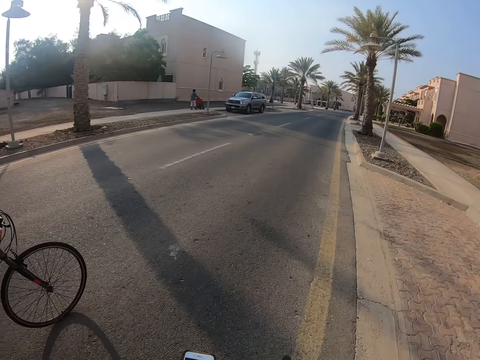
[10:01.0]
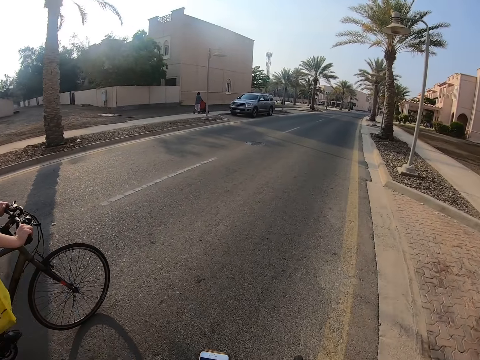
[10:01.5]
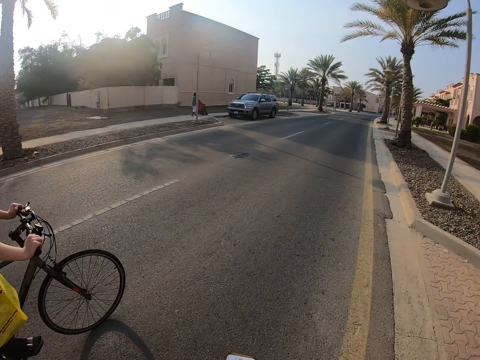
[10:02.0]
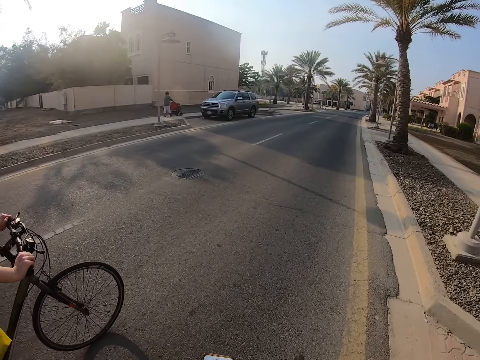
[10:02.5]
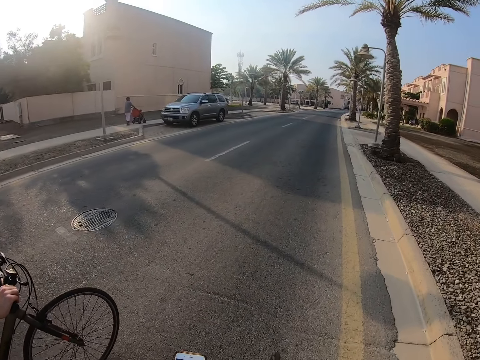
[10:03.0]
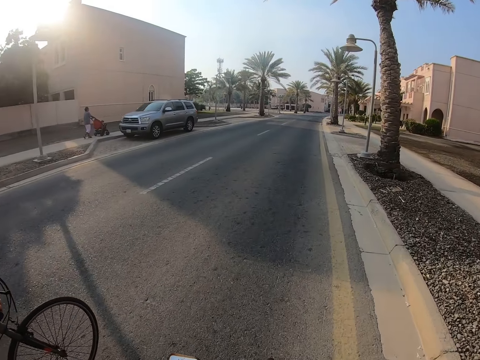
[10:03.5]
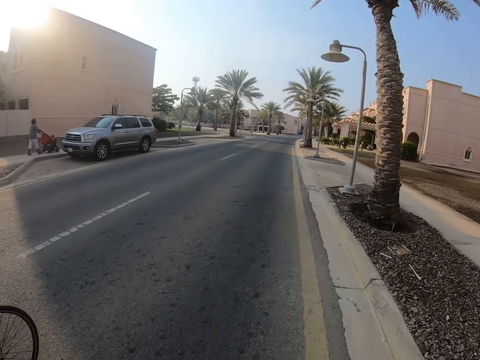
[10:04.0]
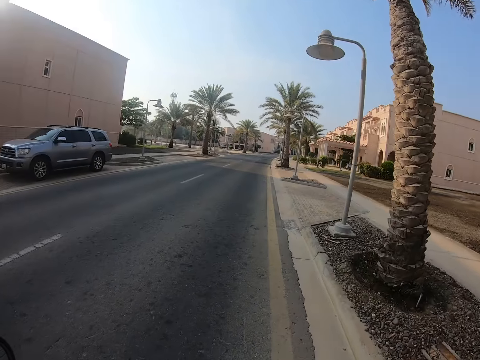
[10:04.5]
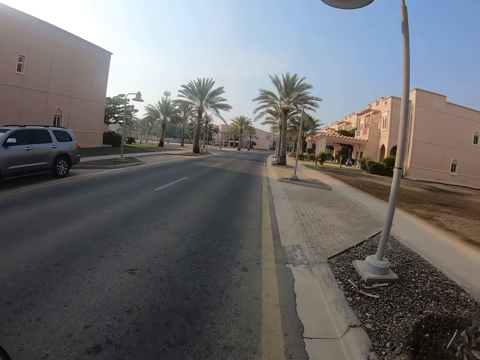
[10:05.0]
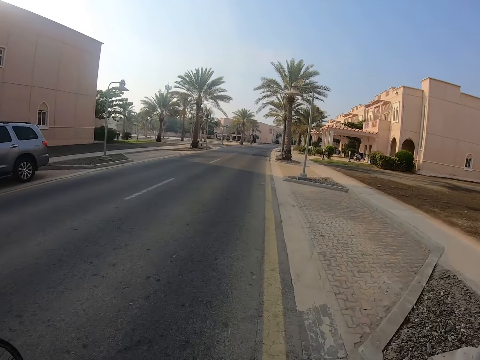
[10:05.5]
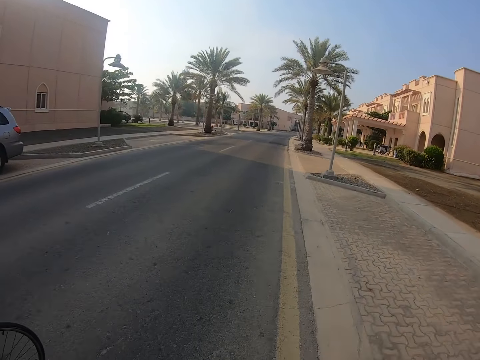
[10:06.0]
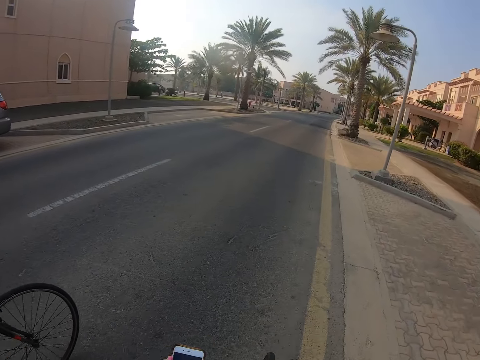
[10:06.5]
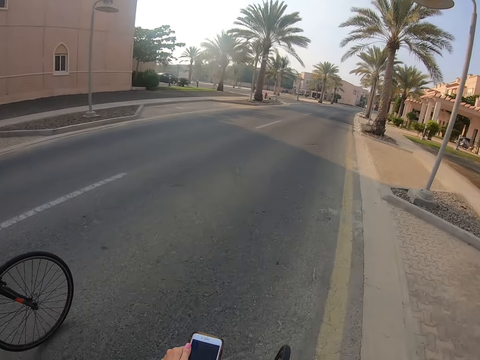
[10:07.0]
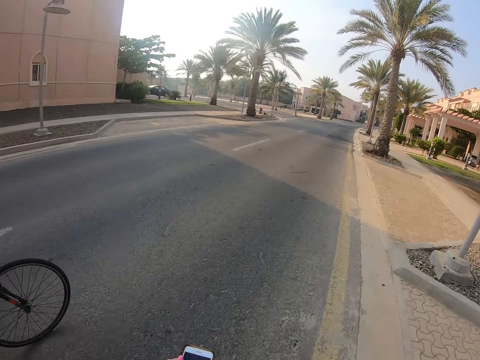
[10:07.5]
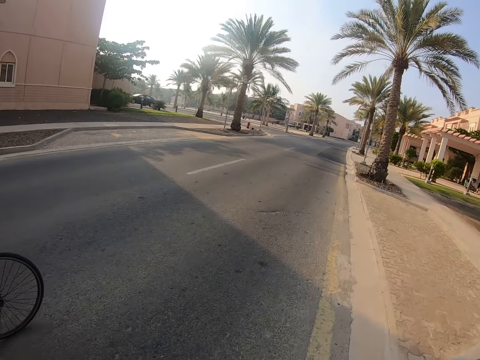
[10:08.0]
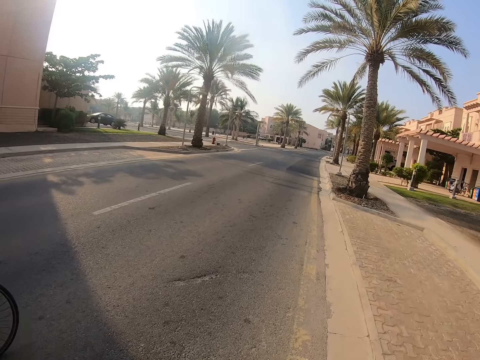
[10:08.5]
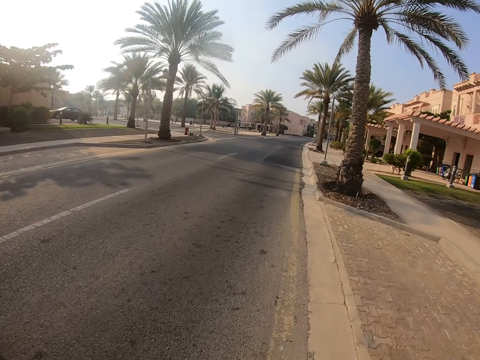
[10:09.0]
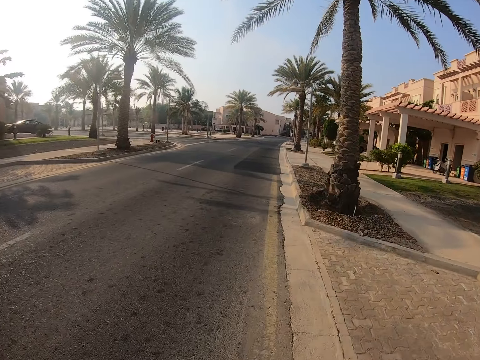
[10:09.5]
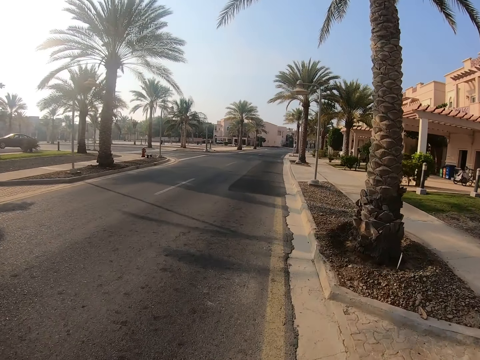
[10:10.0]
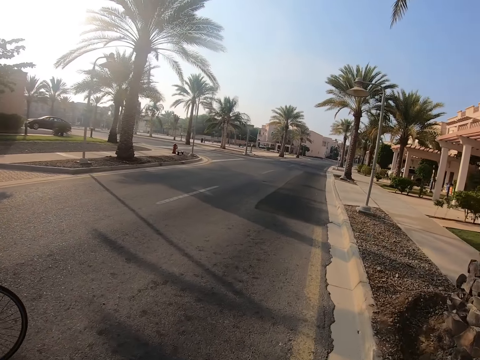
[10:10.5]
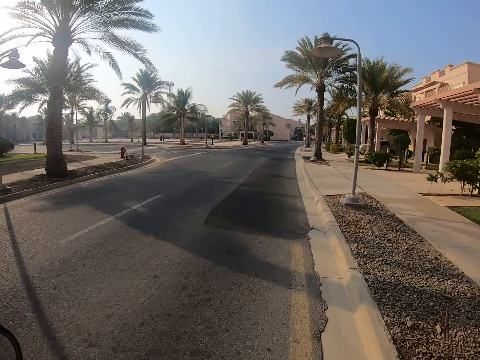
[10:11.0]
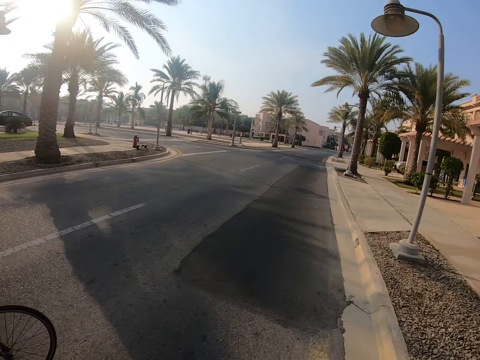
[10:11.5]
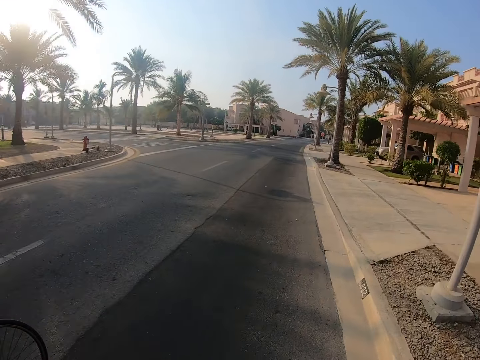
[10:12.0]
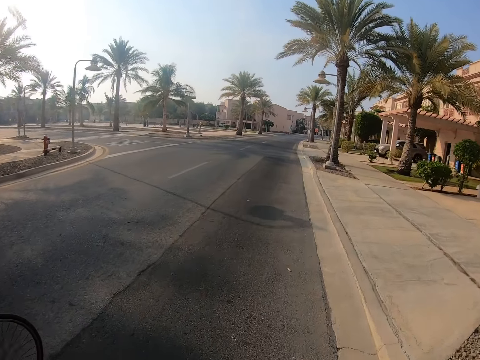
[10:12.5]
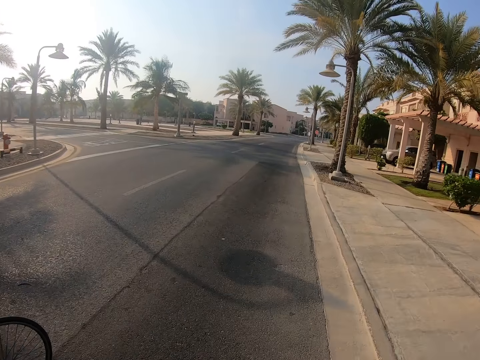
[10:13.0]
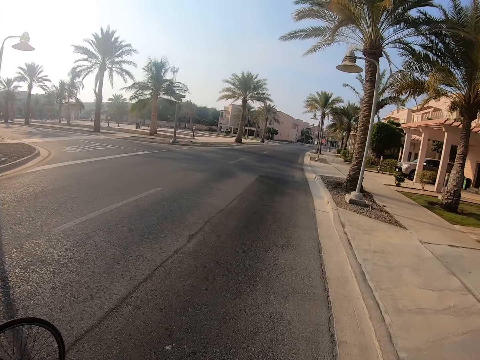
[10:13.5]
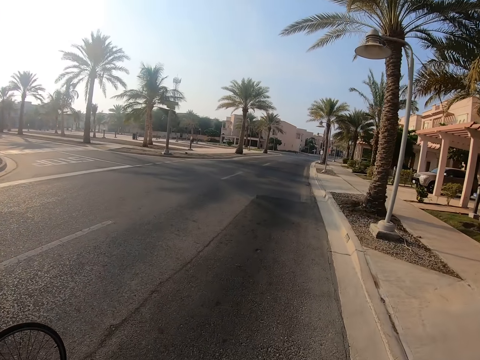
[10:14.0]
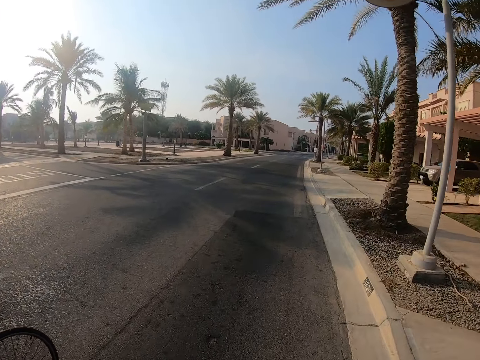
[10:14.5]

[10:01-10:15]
A lady rides a bicycle. The camera wearer rides a bicycle. The lady rides the bicycle. The camera wearer touches the phone. The lady rides the bicycle. The camera wearer rides the bicycle. The lady rides the bicycle.

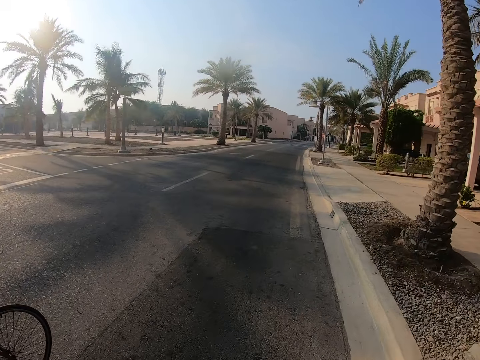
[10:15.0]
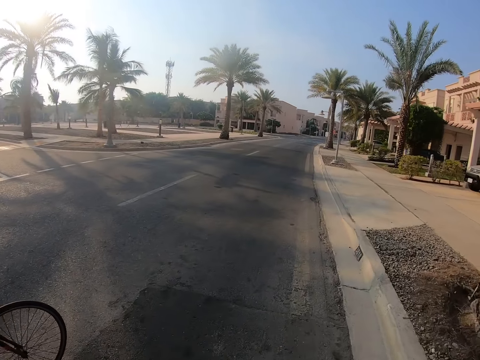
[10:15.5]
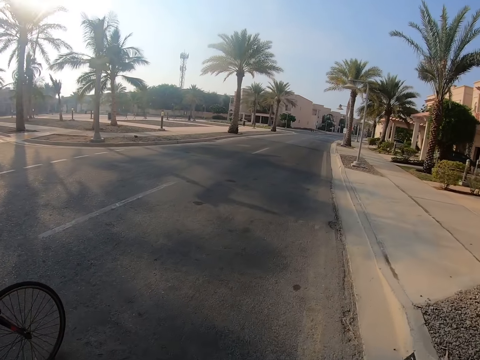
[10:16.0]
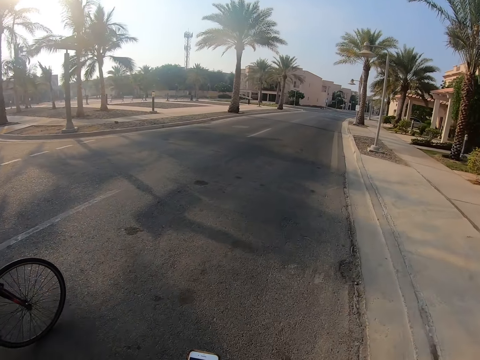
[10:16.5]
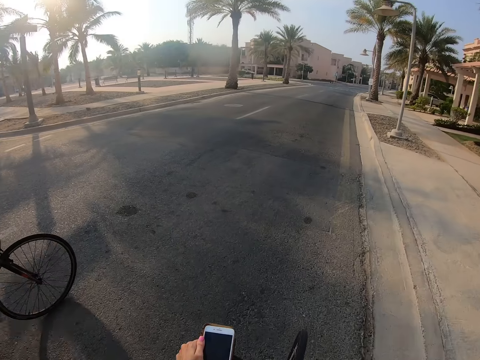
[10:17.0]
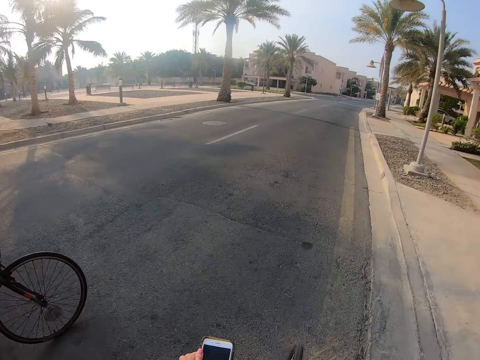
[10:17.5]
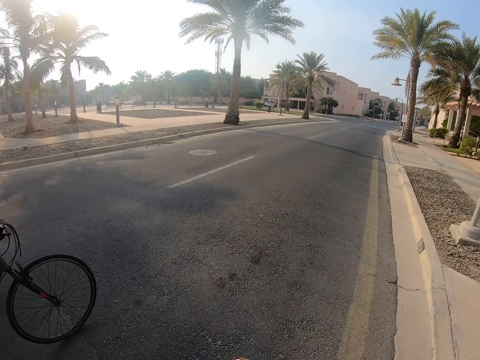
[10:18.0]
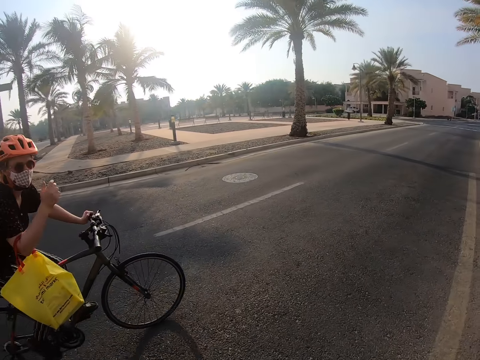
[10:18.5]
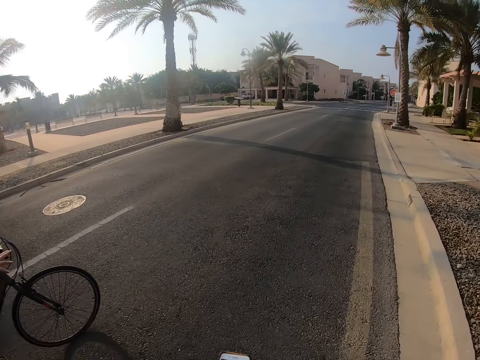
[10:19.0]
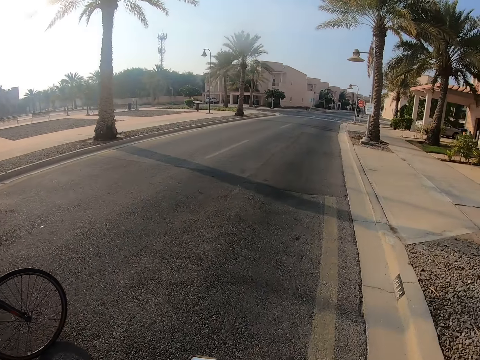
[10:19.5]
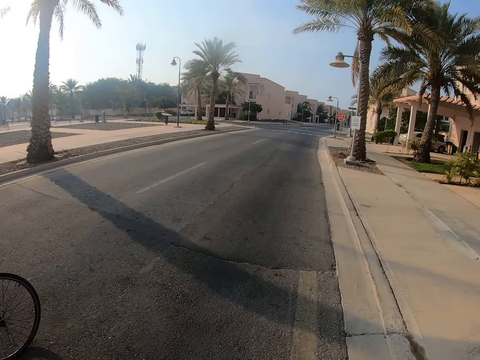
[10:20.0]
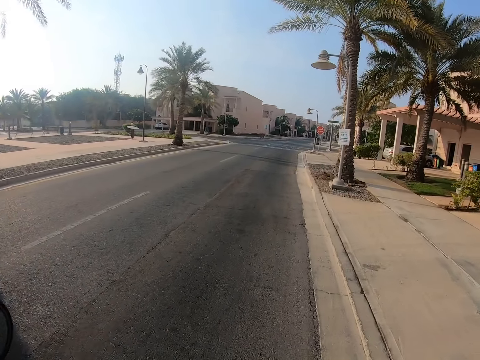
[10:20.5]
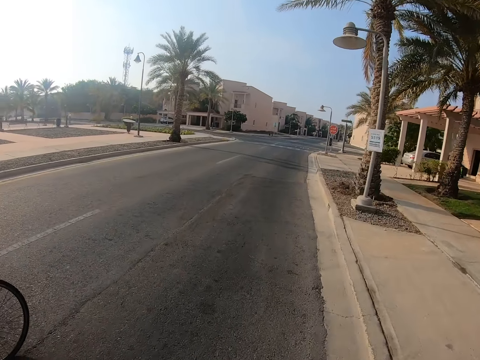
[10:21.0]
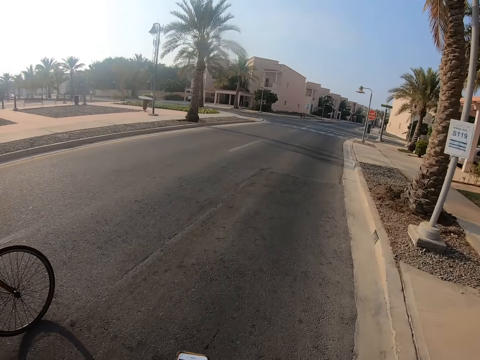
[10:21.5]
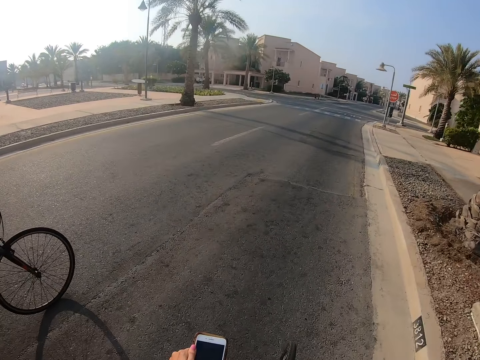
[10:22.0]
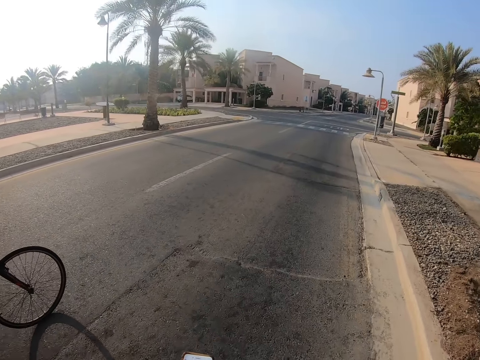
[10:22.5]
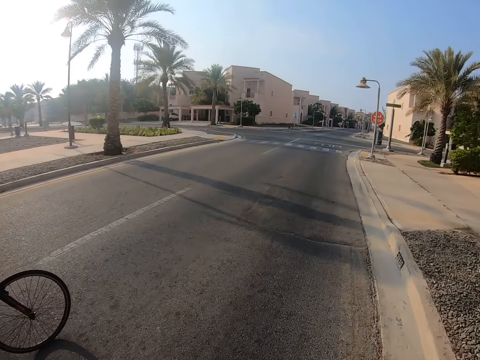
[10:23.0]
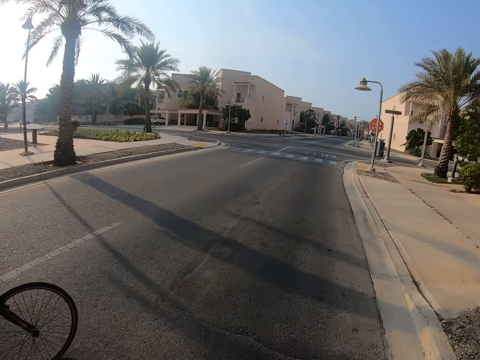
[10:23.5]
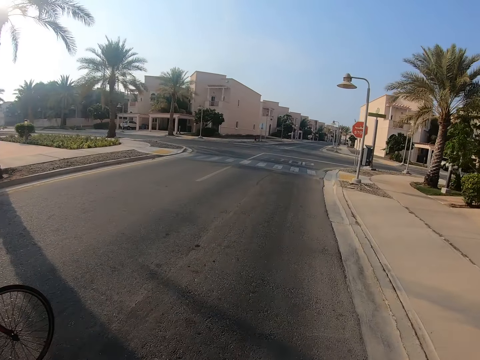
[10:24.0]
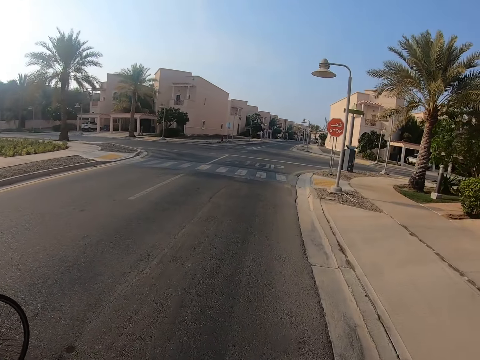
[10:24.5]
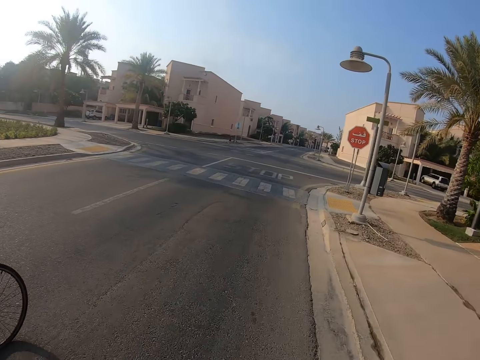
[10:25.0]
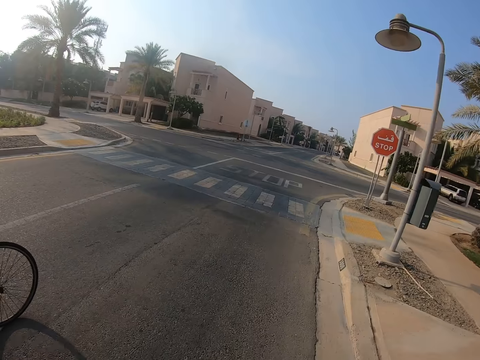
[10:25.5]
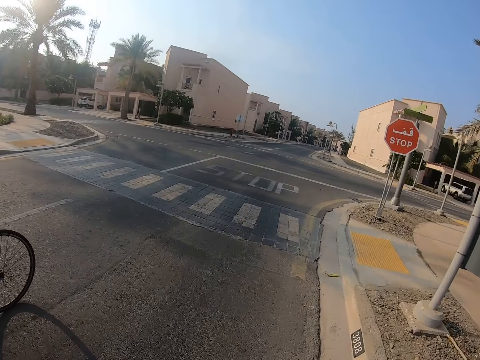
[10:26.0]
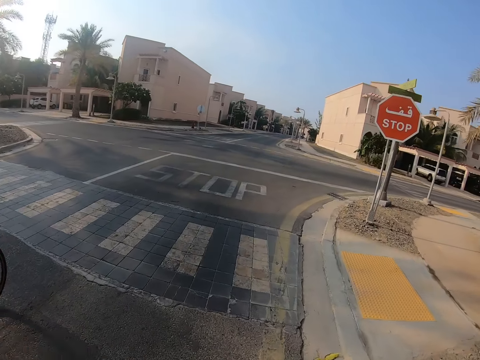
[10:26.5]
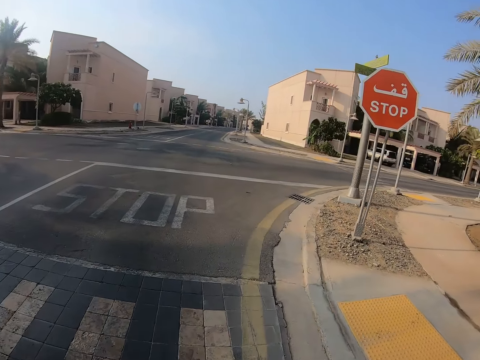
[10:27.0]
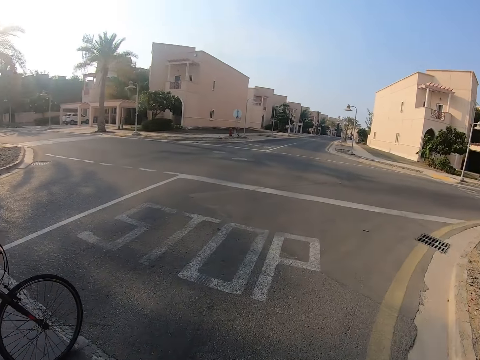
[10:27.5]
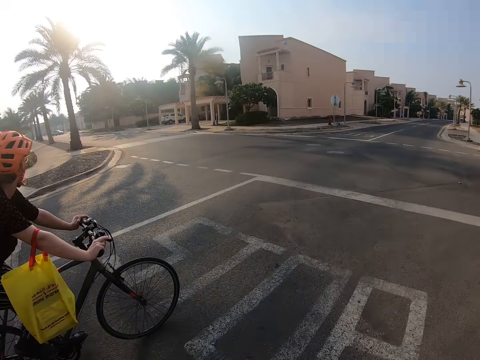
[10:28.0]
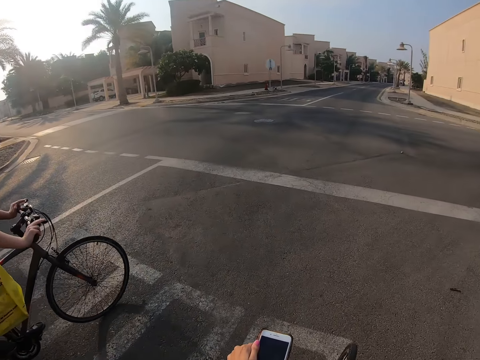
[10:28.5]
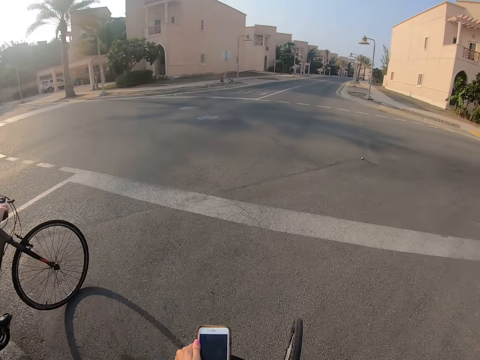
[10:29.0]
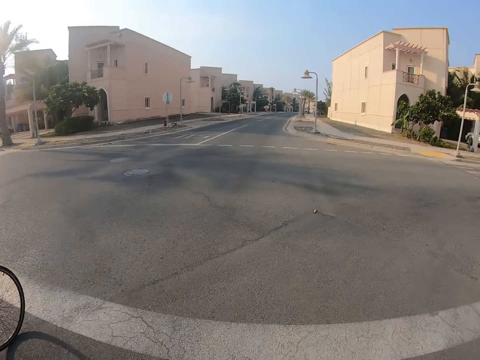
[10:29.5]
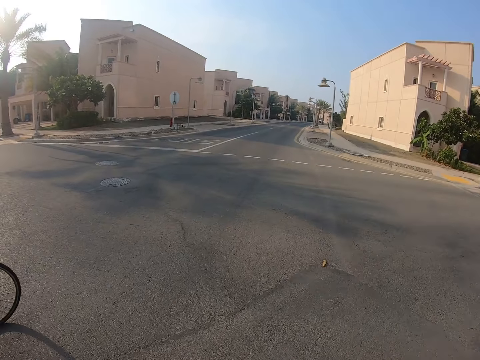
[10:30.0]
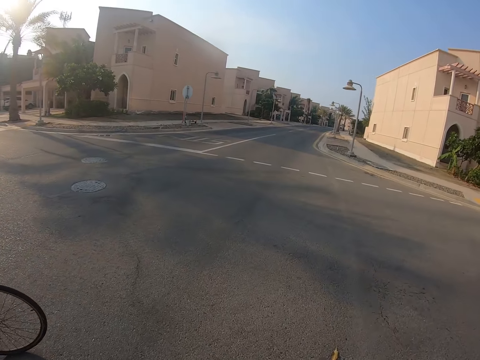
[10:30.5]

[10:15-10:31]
The camera wearer touches the phone. A lady touches the mask. The lady rides a bicycle. The camera wearer touches the phone. They ride the bicycle. The lady rides the bicycle. The camera wearer touches the phone. They ride the bicycle.
